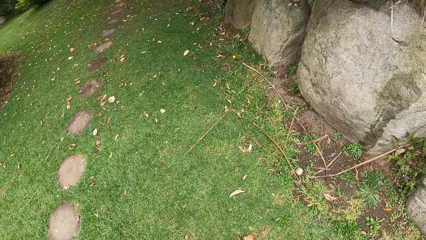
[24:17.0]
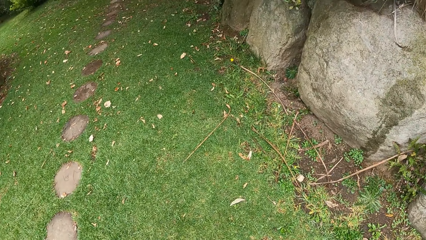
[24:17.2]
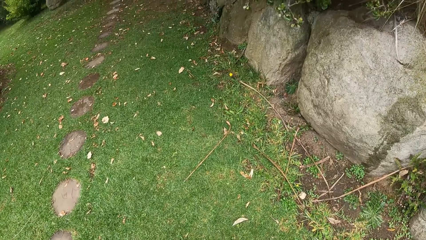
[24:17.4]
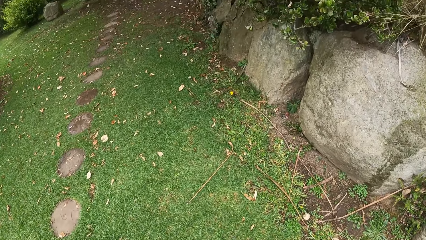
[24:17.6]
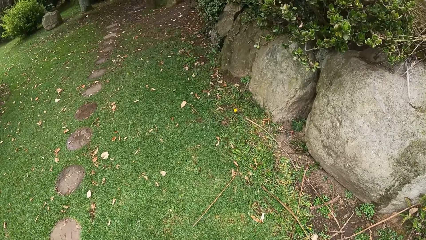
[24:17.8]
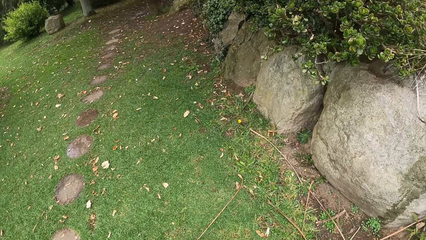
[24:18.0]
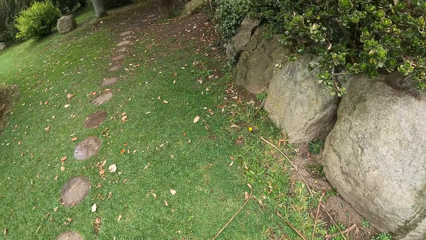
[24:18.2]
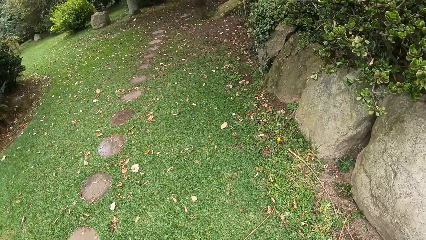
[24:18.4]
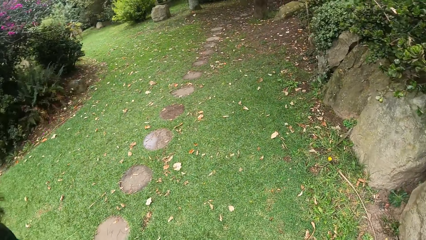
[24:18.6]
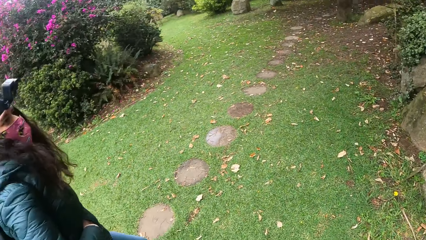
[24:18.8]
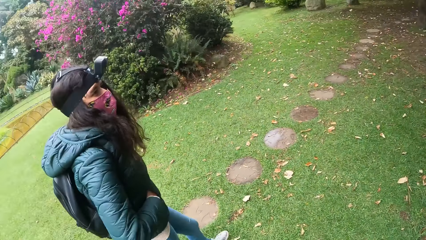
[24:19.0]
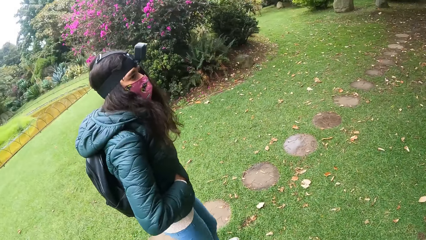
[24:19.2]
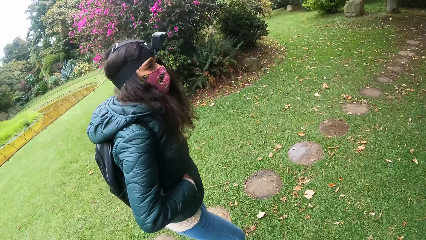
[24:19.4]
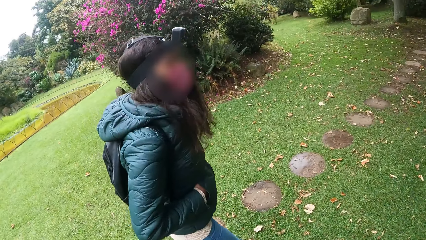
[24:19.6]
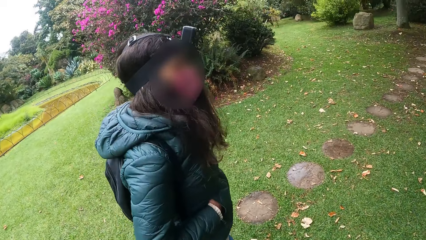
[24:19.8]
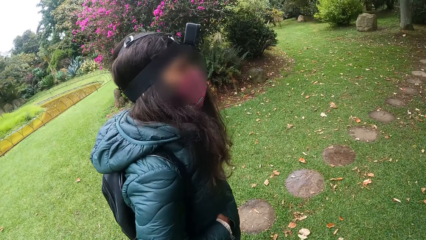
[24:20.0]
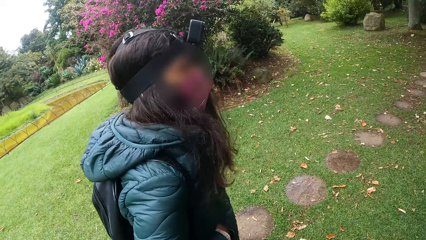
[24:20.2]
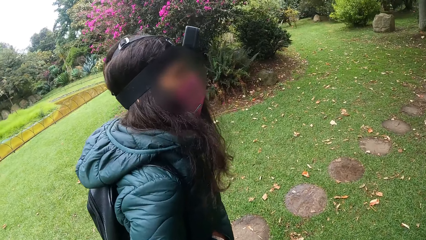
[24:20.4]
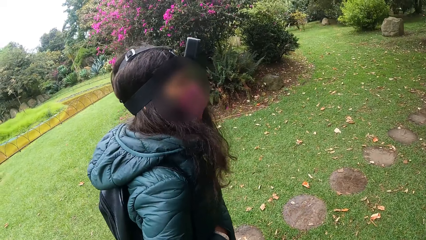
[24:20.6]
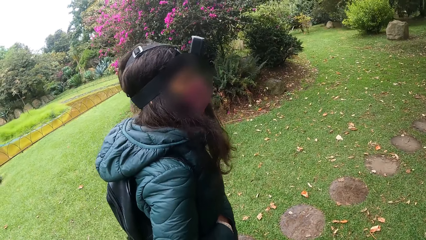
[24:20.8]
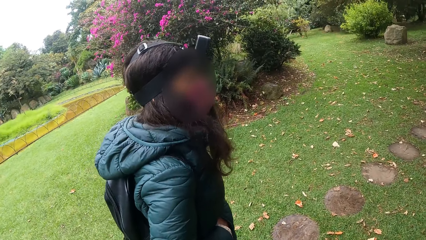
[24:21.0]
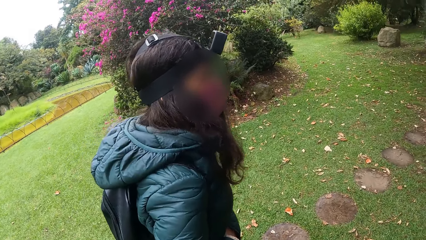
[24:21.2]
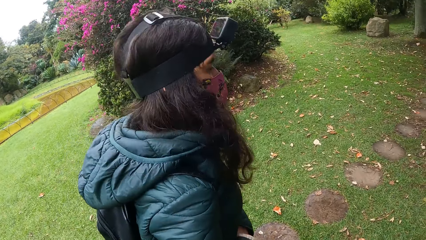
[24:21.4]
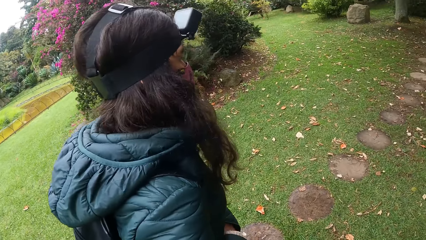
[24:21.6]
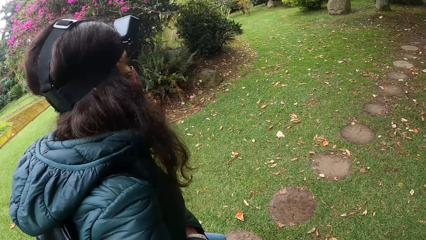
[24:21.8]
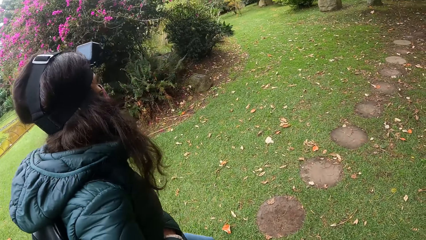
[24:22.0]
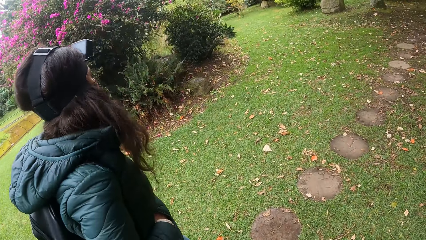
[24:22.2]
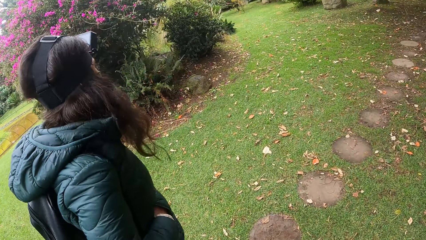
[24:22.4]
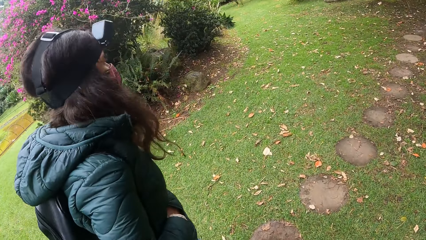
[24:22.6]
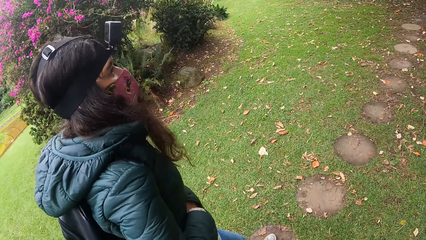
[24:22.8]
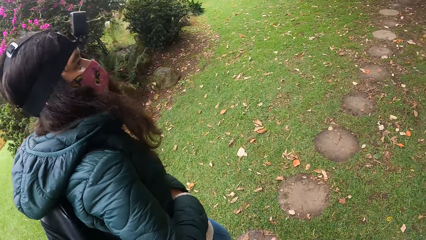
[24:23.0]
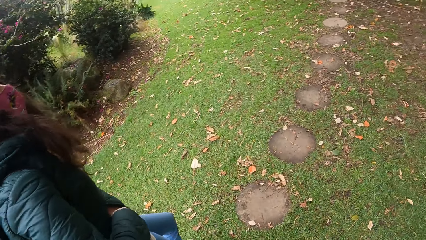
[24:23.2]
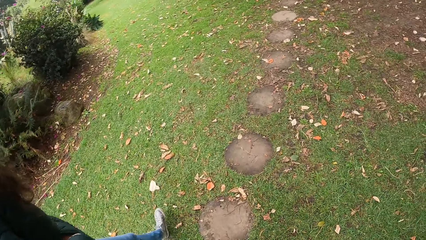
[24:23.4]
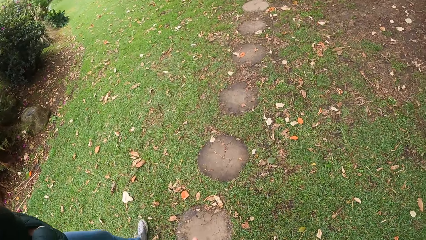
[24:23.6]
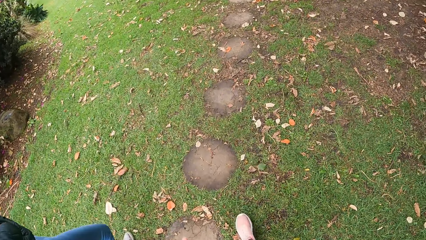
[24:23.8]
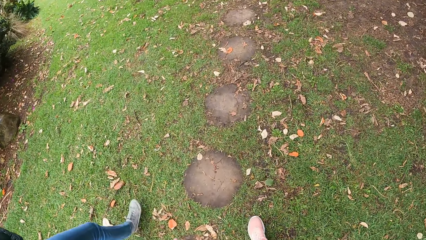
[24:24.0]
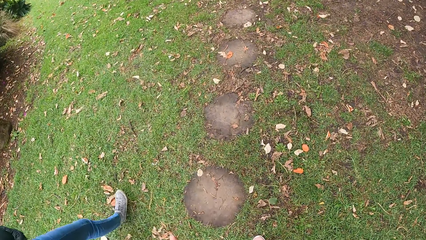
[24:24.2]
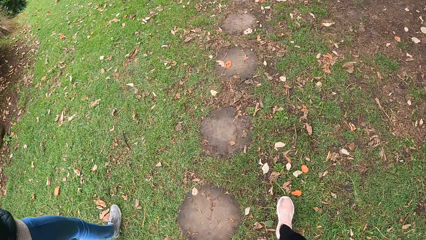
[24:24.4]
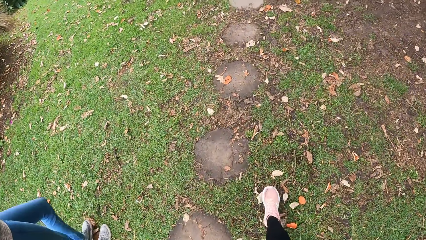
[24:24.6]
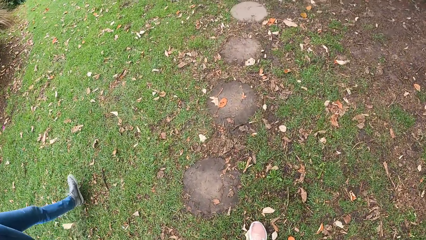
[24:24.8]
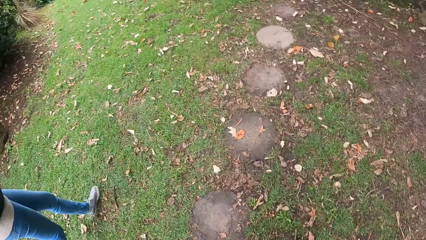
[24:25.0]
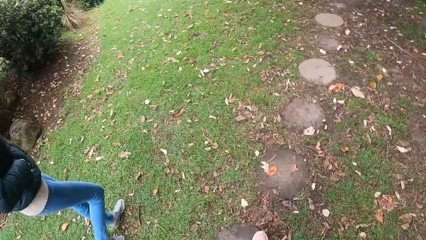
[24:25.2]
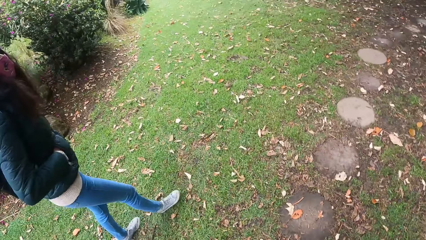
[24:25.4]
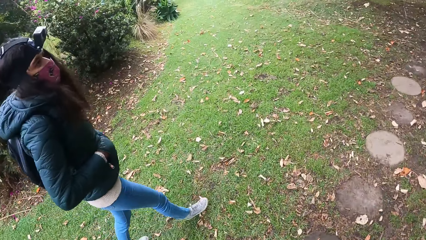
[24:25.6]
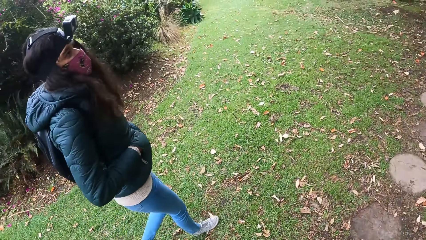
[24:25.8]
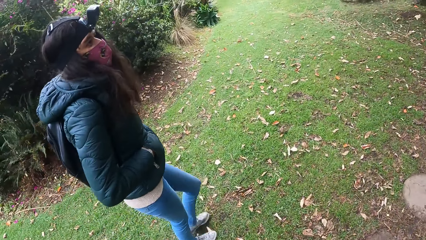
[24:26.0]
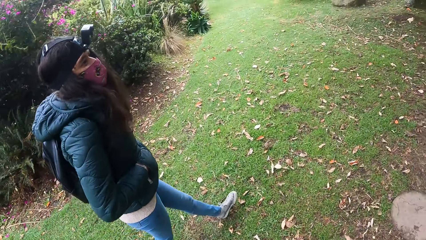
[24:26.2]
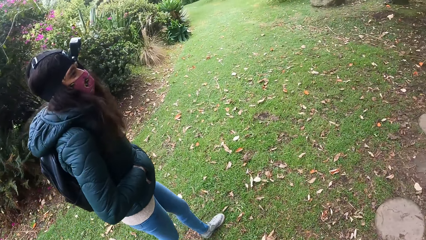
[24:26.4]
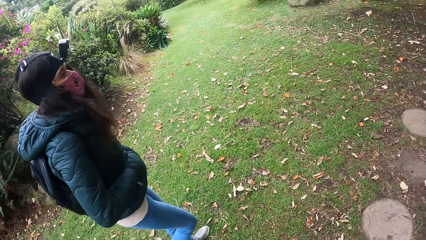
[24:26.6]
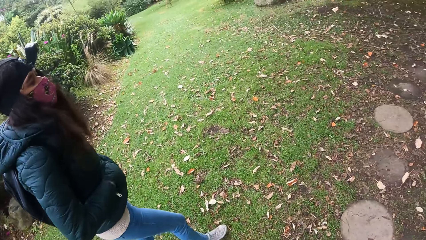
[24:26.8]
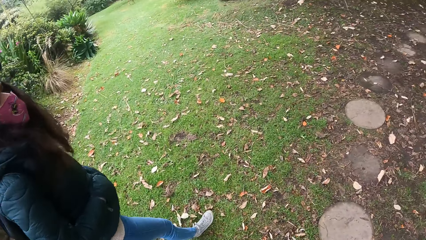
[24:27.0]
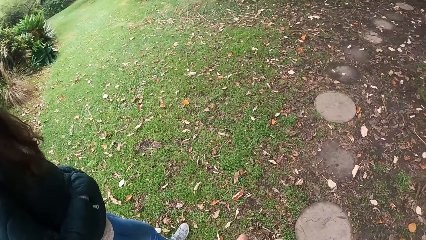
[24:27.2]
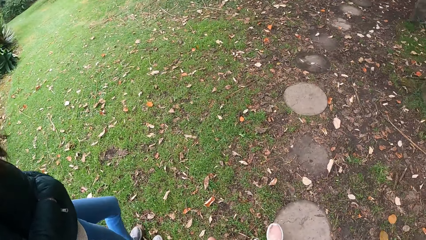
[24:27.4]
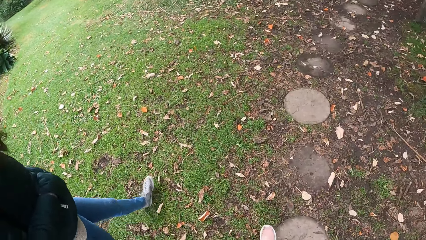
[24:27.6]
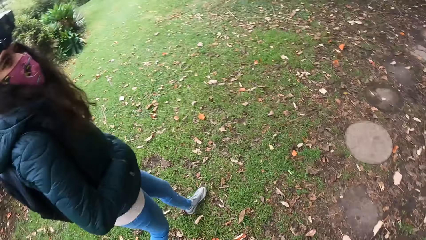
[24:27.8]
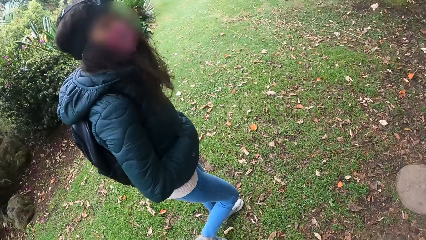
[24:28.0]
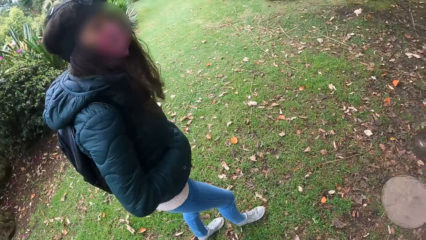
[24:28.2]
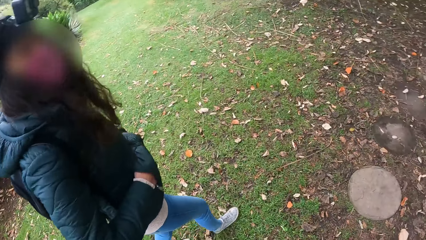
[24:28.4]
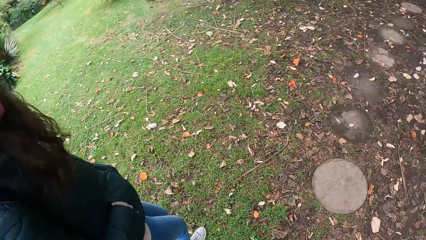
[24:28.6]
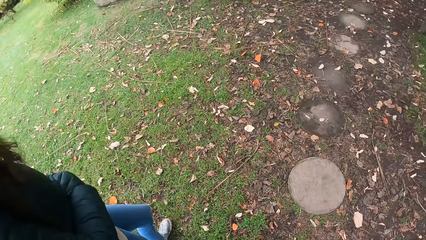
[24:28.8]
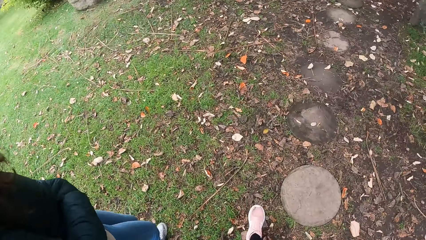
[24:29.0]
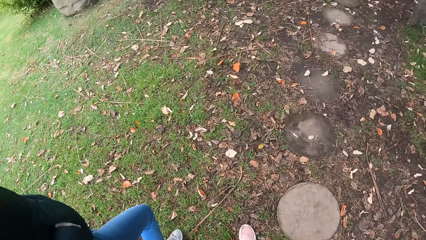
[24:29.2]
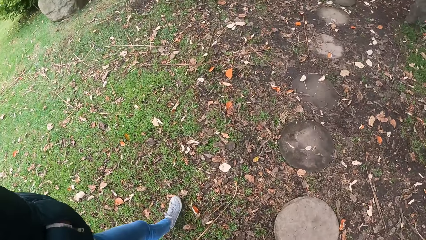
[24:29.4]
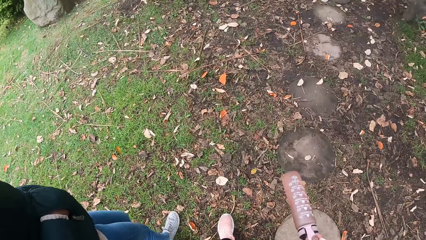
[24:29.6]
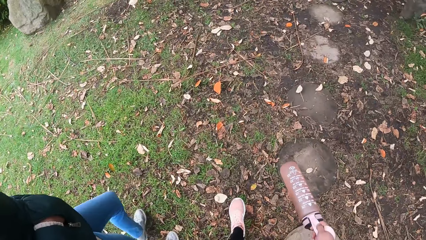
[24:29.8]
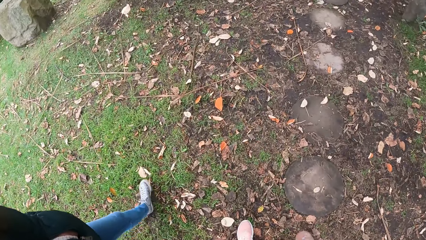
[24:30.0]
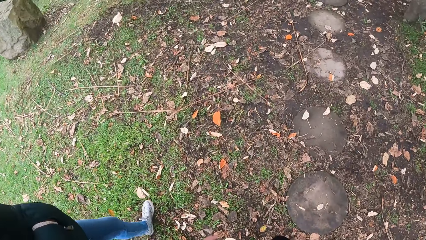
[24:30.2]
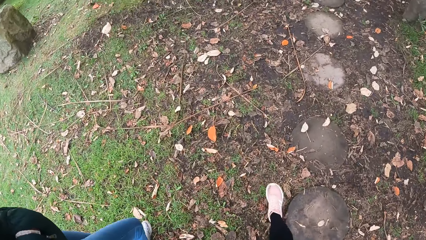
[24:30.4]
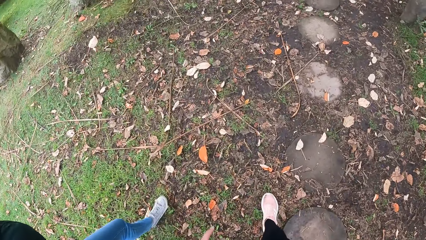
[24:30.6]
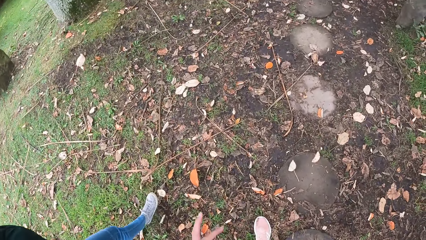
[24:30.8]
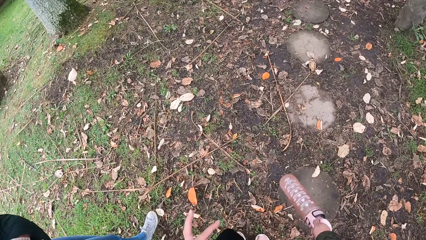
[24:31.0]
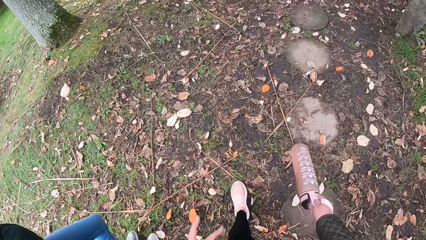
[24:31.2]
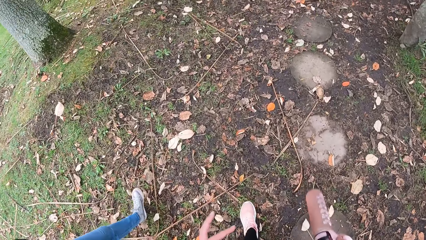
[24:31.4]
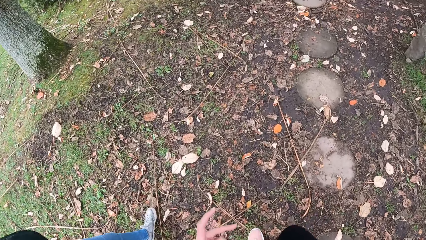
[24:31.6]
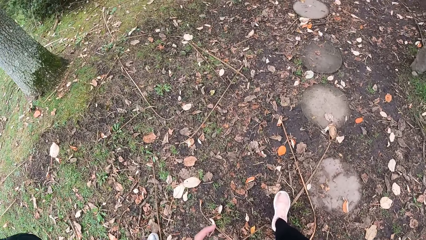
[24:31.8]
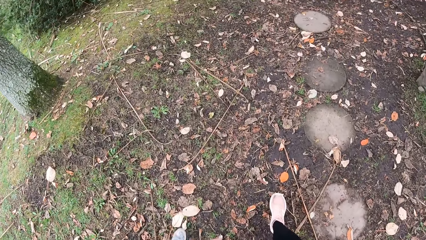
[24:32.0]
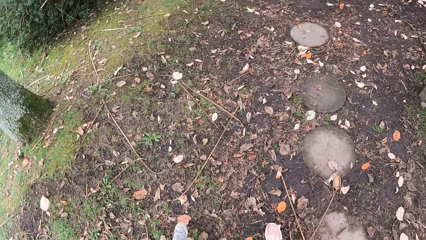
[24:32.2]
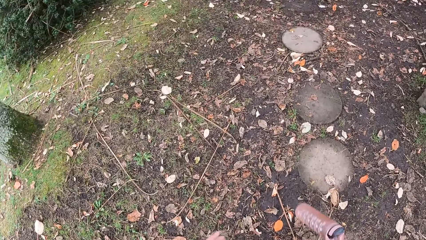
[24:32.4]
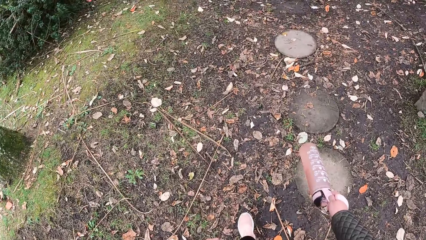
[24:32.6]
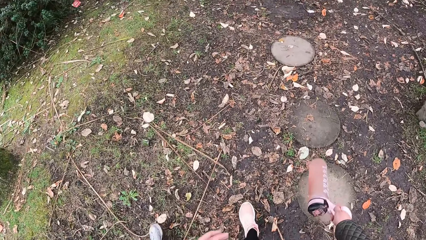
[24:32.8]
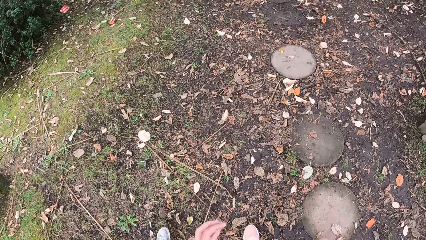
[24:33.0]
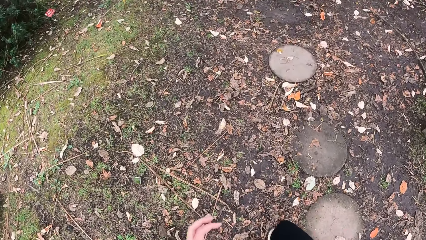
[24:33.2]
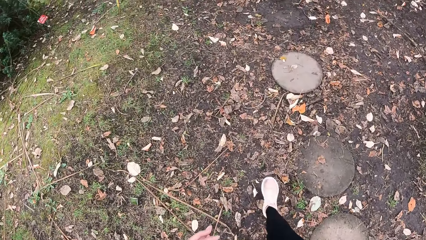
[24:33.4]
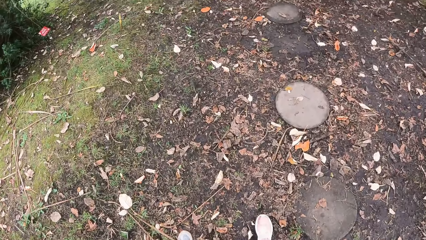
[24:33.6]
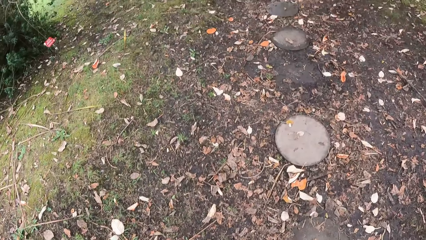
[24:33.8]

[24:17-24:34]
The camera wearer turns towards a woman. They interact with the woman. They follow the woman towards the tree.
